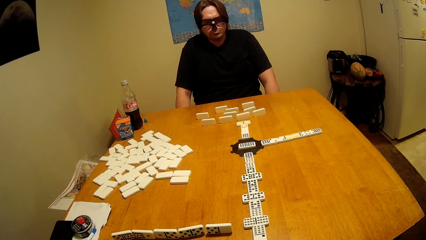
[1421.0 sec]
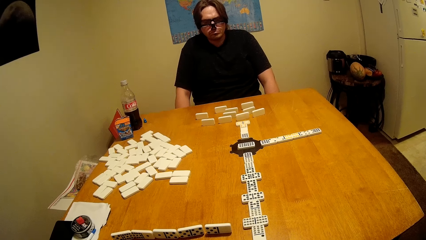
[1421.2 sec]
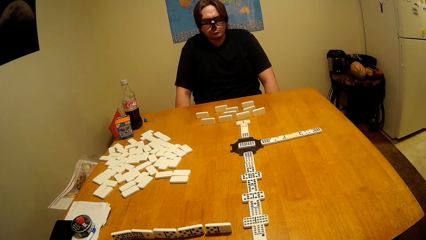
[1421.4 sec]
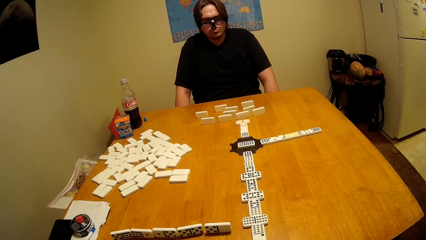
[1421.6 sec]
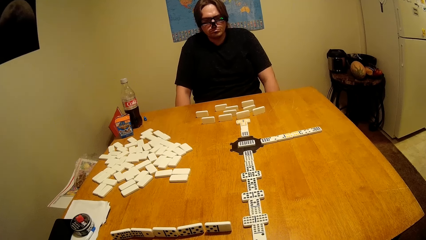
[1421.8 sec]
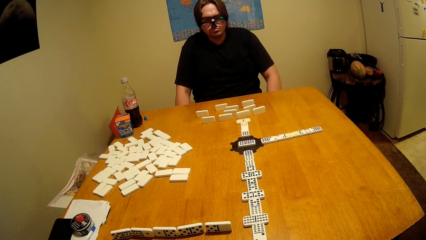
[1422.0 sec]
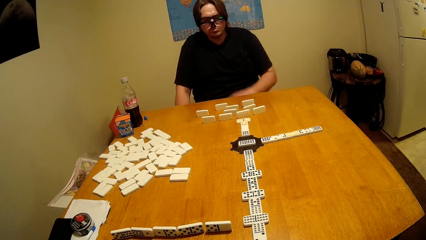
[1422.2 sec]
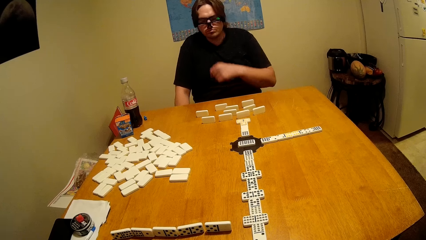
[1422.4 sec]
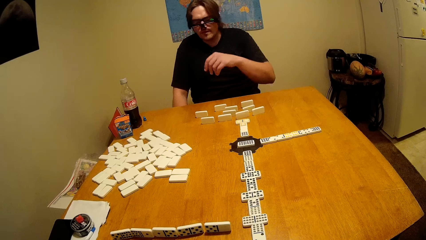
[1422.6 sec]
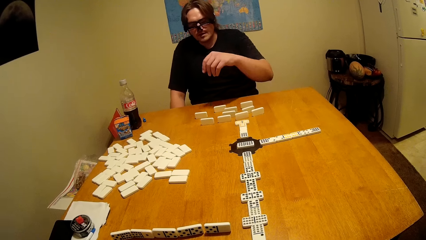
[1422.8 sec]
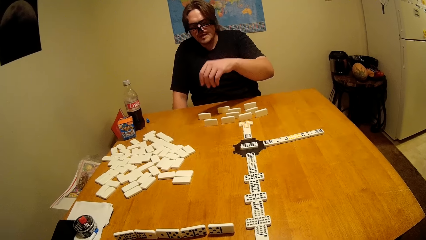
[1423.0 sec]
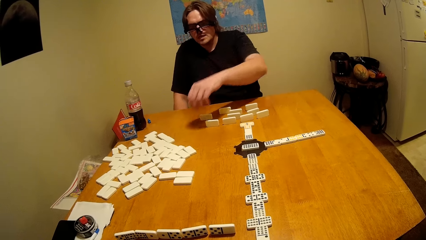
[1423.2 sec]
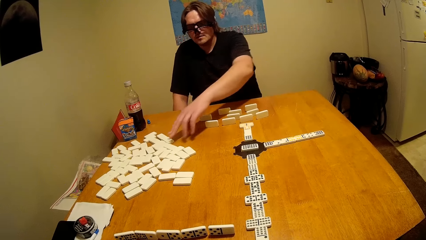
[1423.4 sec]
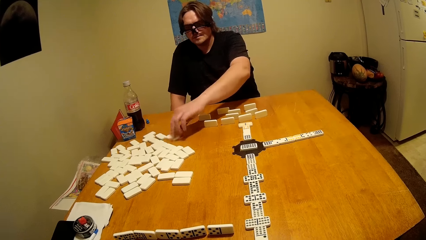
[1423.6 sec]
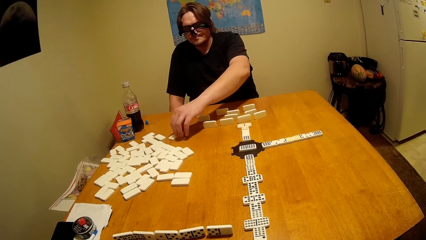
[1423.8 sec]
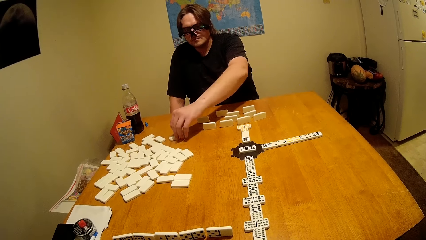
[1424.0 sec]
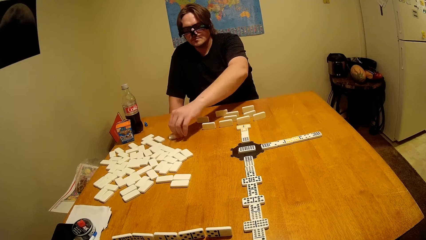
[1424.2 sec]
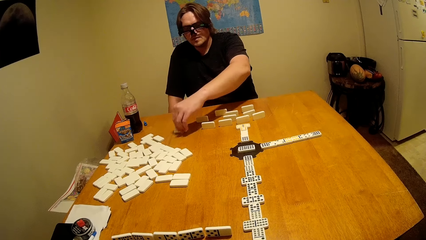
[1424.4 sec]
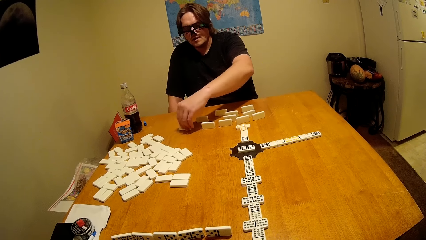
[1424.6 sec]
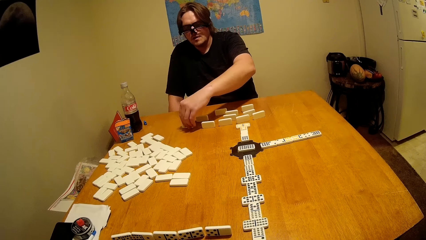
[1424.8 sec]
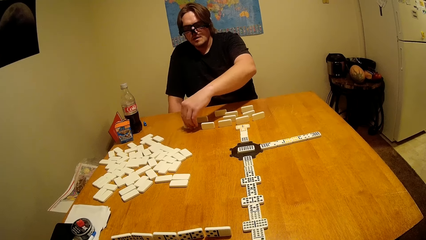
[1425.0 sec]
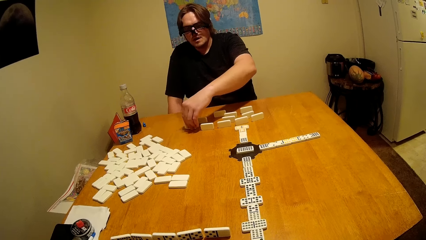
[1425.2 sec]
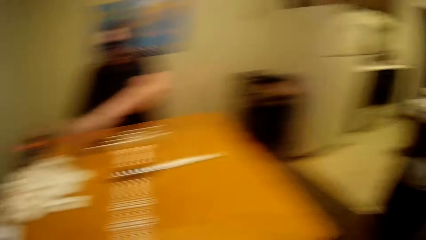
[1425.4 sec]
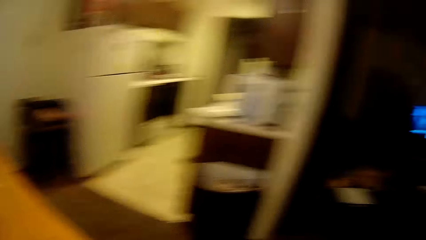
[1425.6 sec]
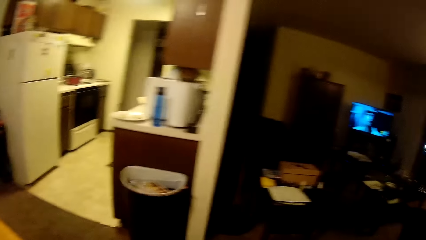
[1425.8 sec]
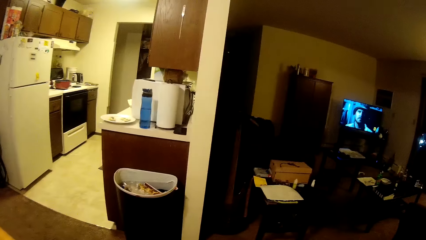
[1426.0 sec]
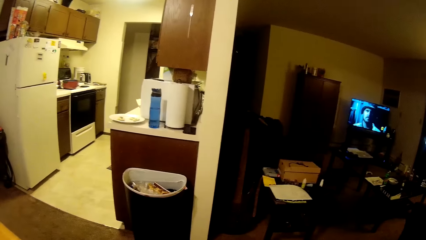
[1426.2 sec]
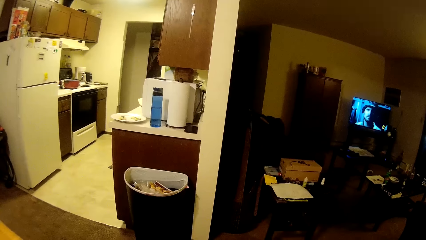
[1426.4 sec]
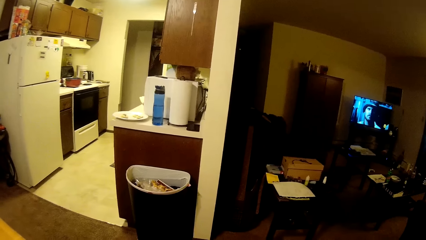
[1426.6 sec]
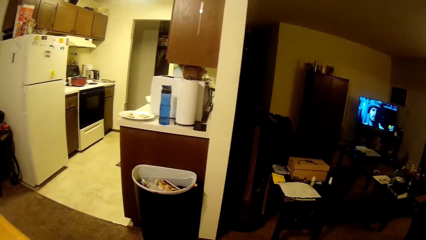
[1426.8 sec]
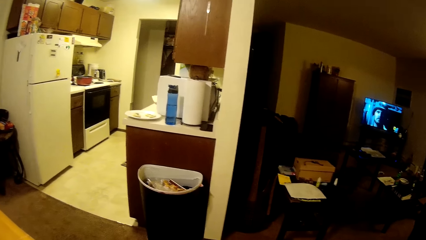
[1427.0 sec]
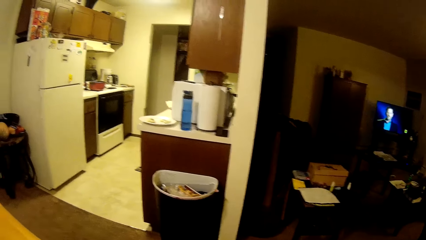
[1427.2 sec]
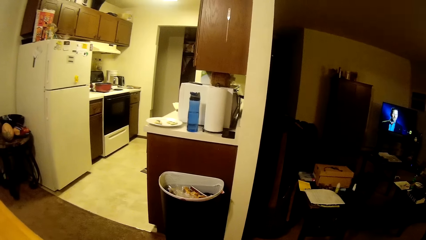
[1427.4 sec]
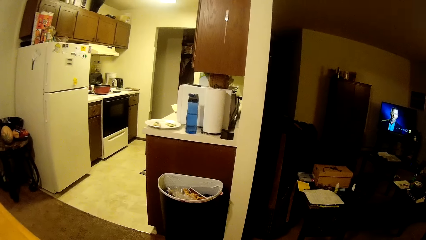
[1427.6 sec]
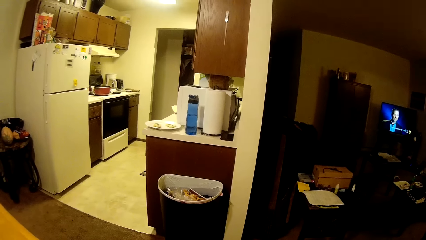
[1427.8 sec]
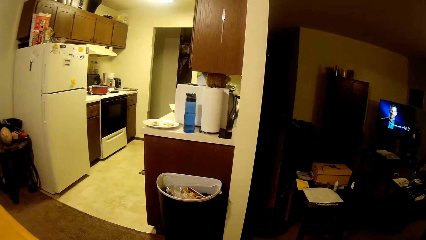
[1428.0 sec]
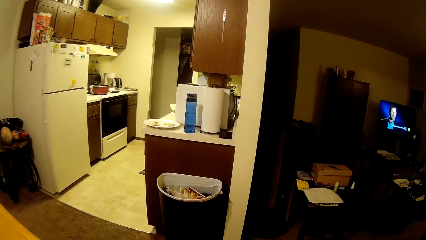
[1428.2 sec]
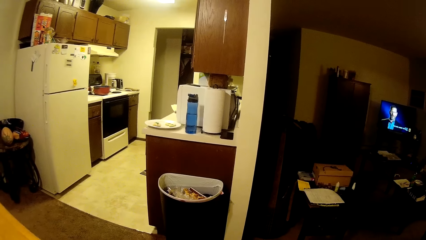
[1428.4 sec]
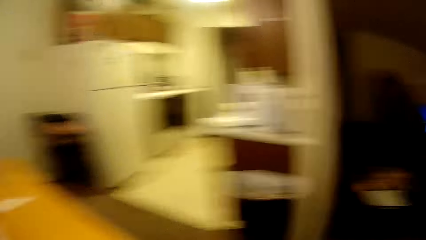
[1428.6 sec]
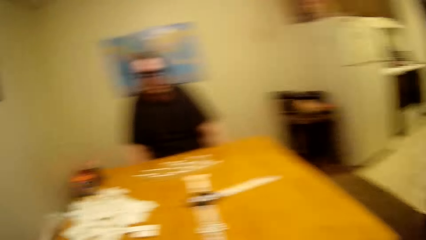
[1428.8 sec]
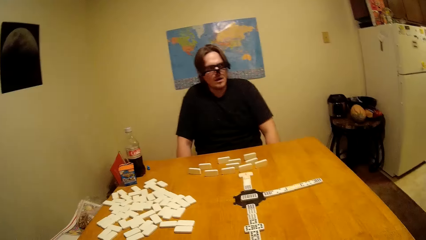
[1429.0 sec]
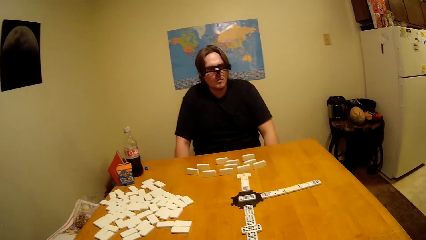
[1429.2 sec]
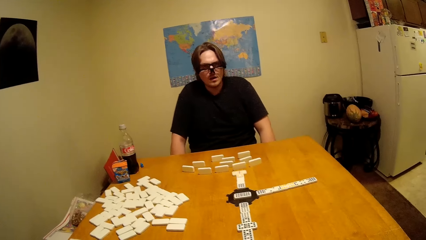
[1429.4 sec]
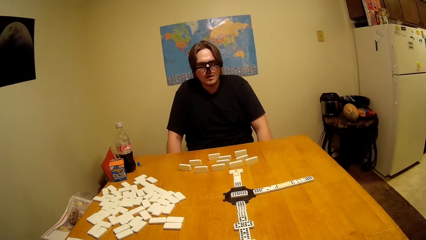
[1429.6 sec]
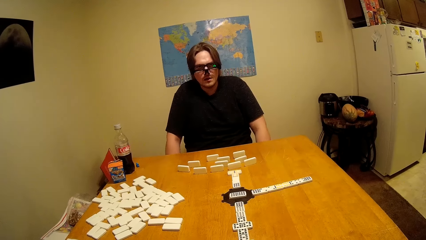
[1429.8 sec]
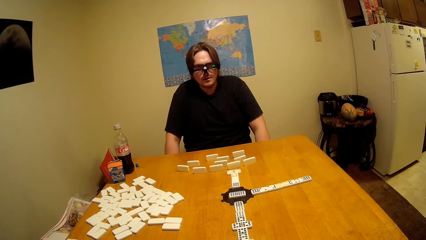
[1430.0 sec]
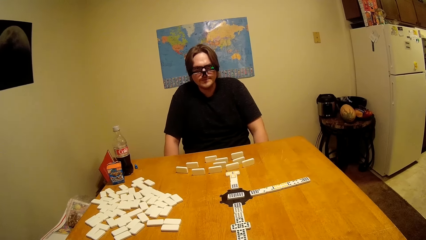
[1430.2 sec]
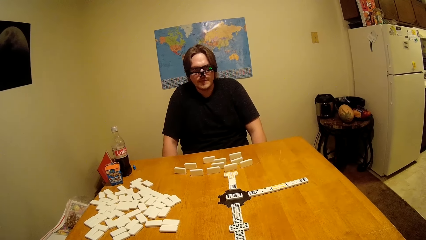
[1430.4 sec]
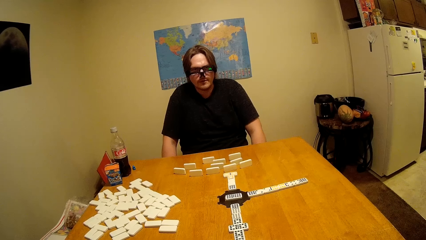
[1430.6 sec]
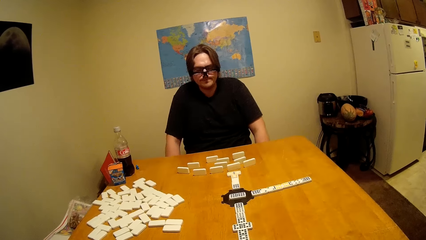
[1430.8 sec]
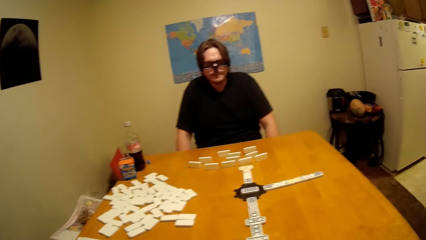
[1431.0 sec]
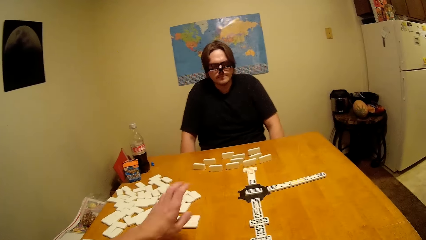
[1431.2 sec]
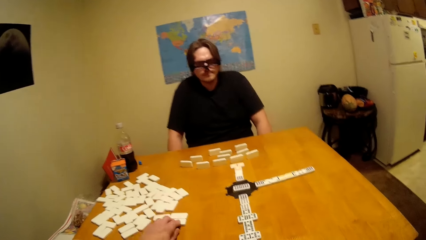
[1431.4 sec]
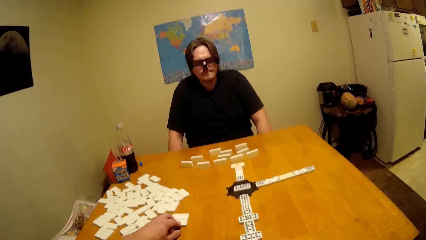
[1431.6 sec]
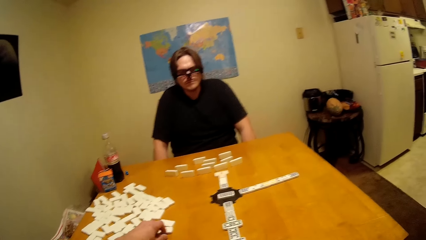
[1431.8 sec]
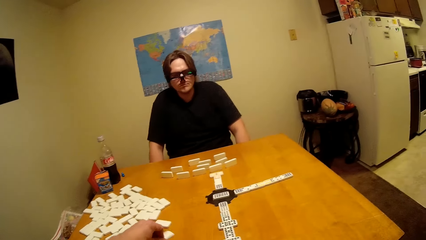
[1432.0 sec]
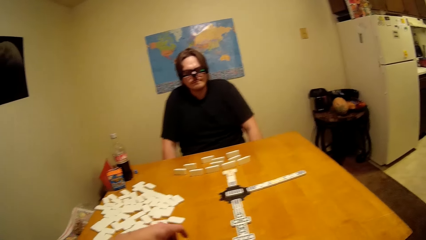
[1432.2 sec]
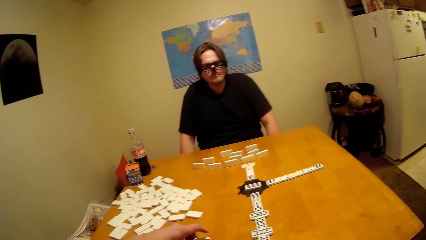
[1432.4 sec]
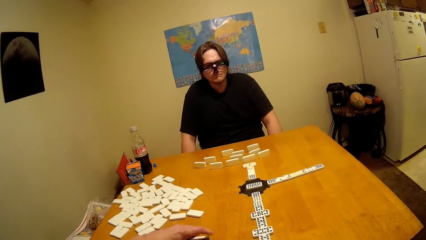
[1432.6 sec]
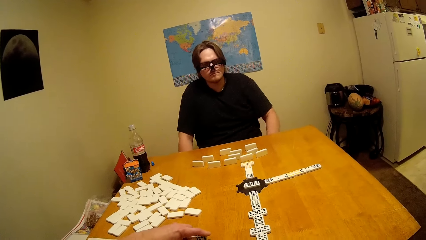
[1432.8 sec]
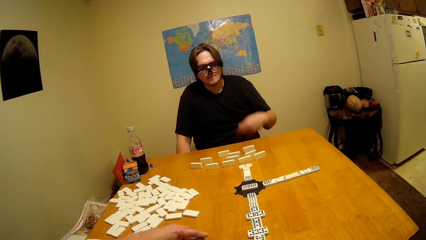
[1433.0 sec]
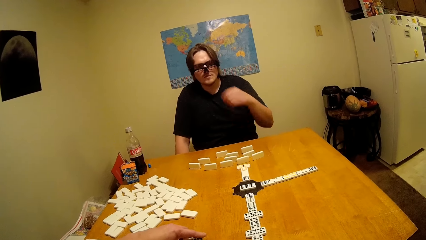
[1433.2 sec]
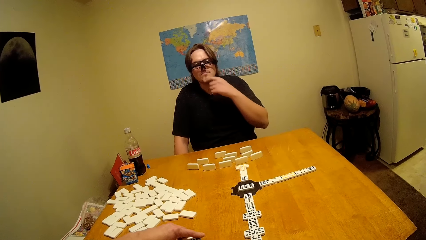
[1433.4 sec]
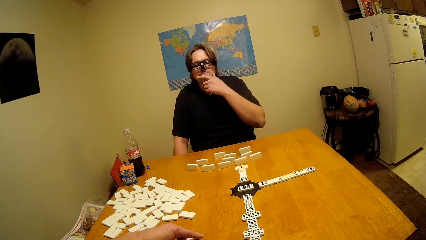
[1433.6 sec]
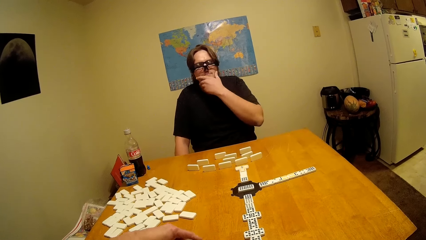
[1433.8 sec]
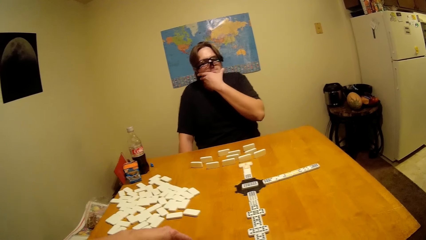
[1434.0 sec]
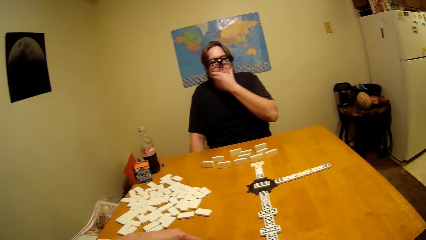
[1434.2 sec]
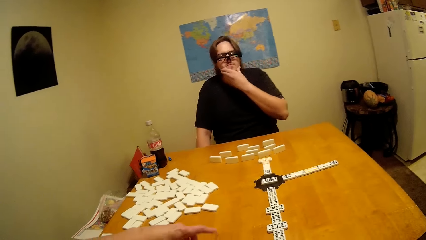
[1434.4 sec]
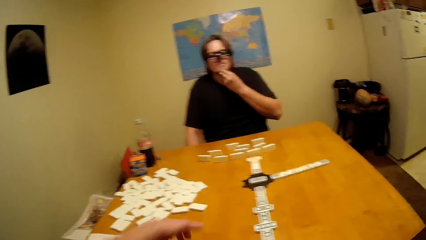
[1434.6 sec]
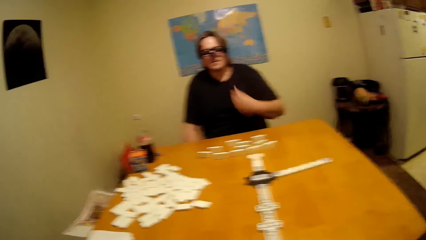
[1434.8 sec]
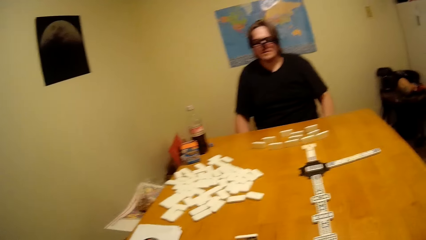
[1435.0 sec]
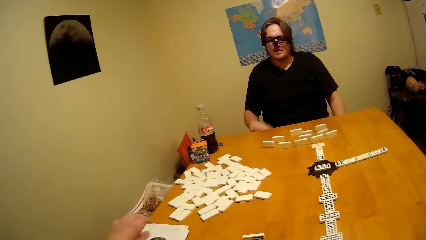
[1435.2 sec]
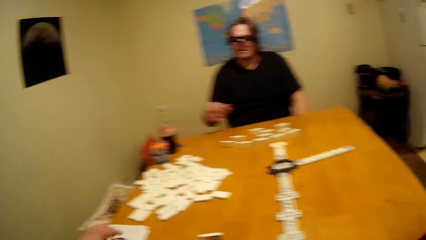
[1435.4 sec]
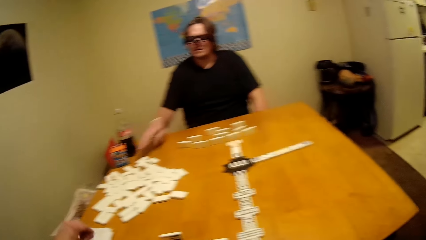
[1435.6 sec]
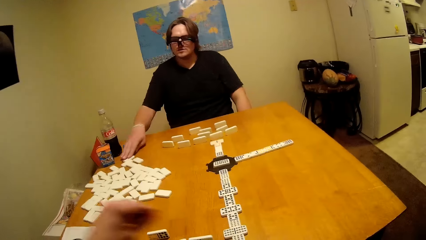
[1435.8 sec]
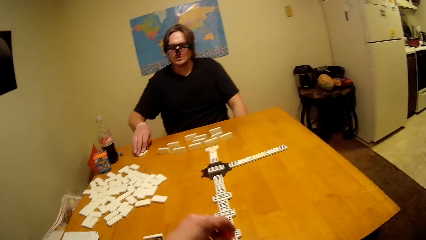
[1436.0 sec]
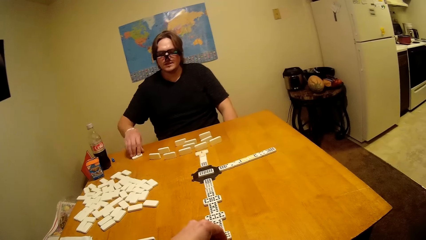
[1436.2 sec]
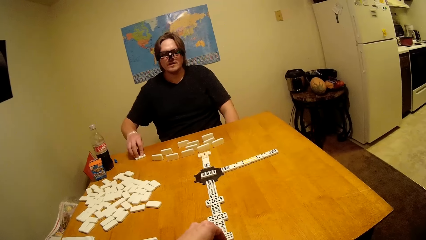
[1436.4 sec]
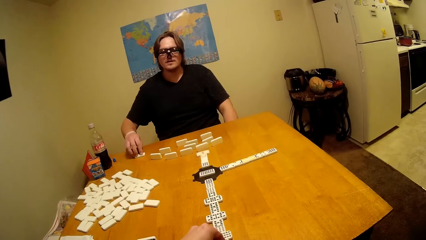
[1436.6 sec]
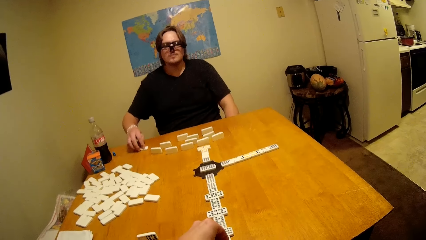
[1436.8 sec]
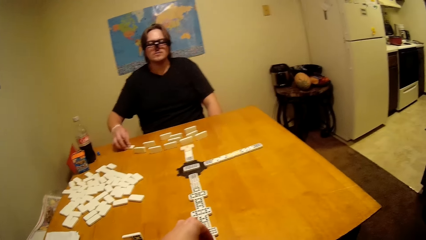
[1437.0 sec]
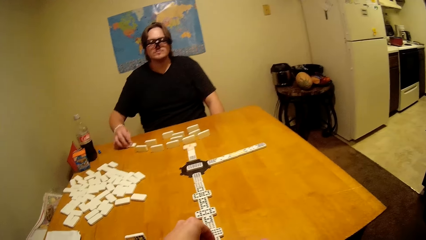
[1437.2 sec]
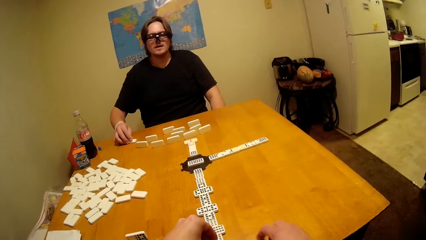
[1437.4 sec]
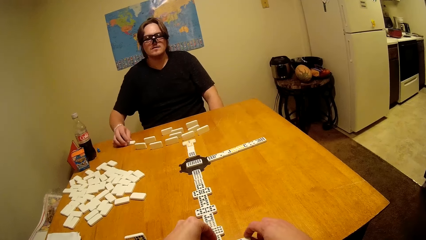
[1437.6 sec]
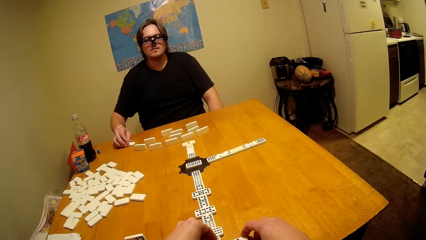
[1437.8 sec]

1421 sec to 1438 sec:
A person plays. The camera wearer looks at the kitchen. They play.
